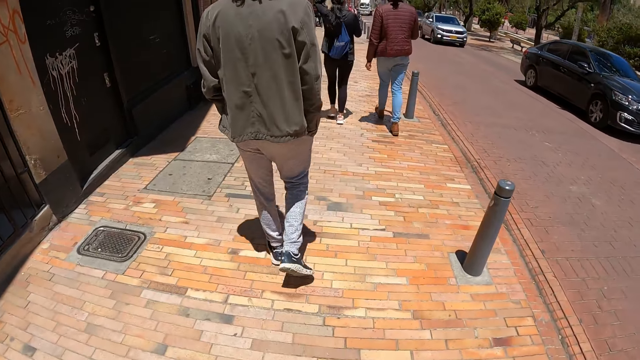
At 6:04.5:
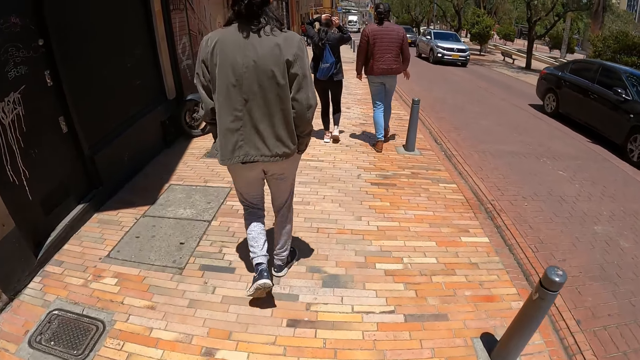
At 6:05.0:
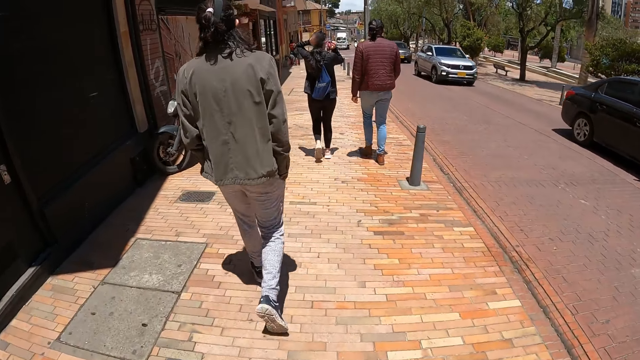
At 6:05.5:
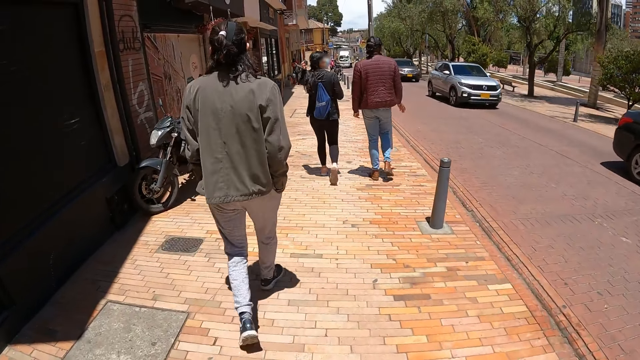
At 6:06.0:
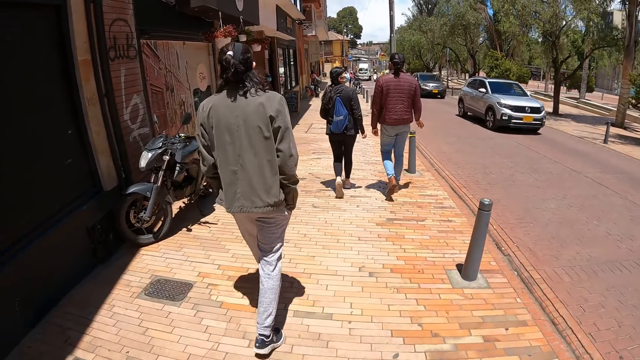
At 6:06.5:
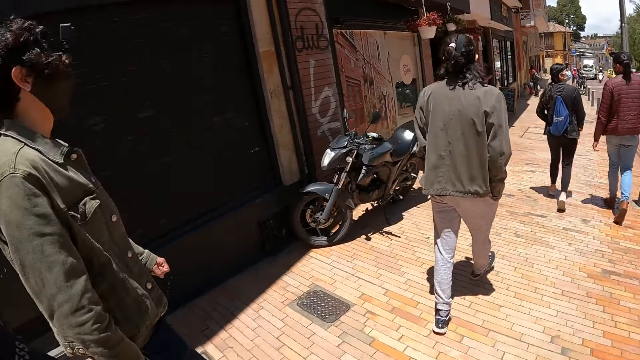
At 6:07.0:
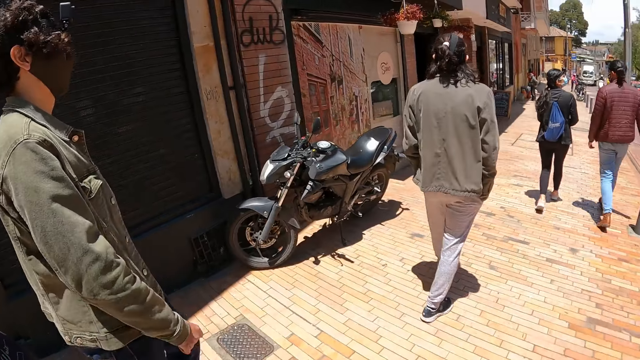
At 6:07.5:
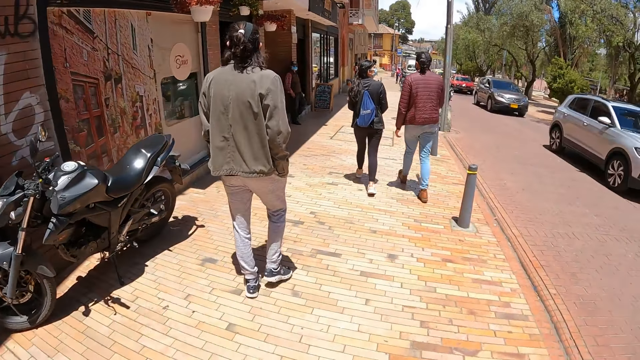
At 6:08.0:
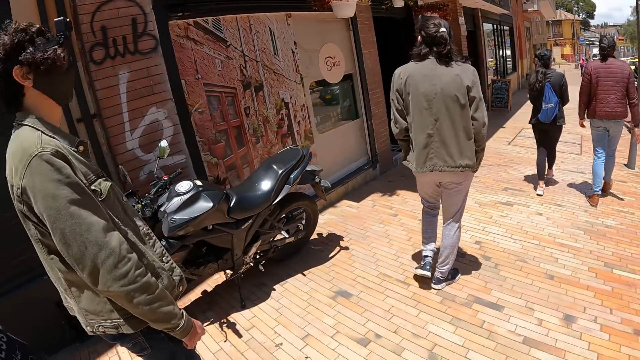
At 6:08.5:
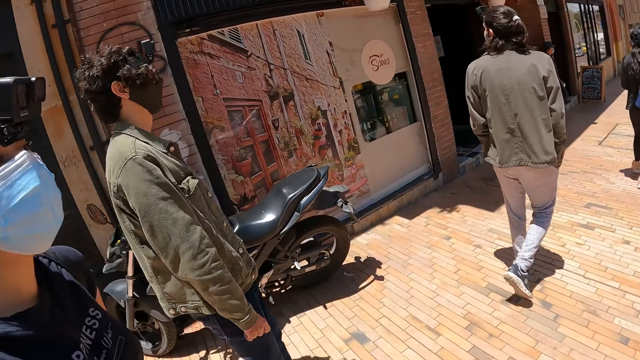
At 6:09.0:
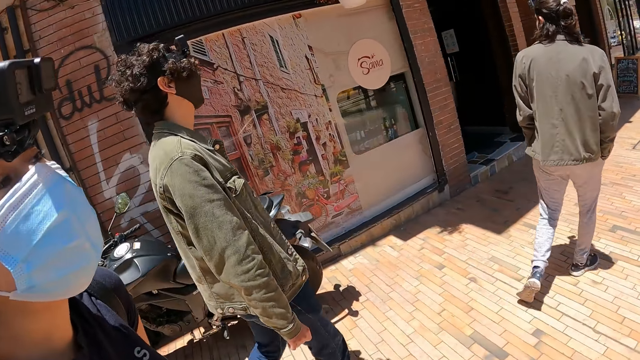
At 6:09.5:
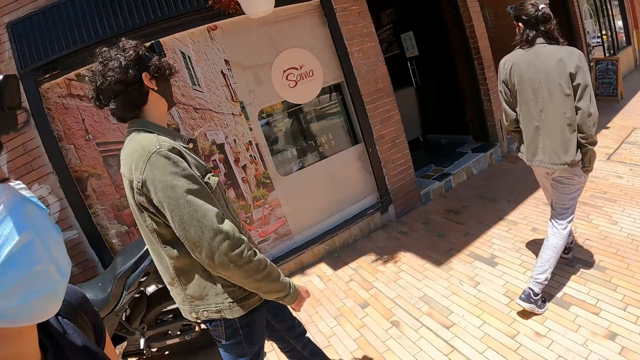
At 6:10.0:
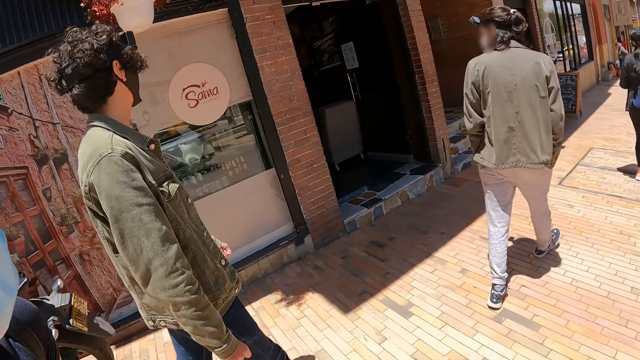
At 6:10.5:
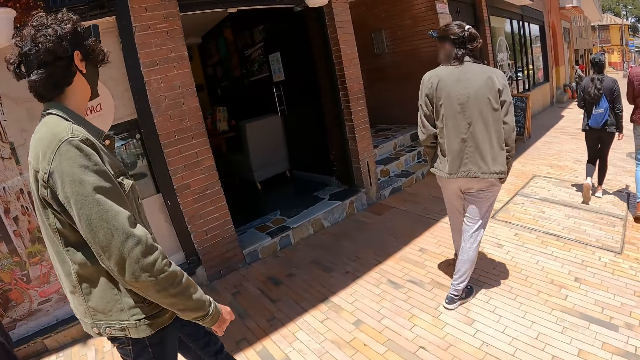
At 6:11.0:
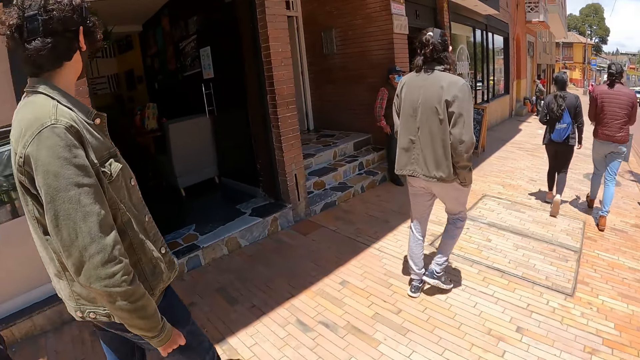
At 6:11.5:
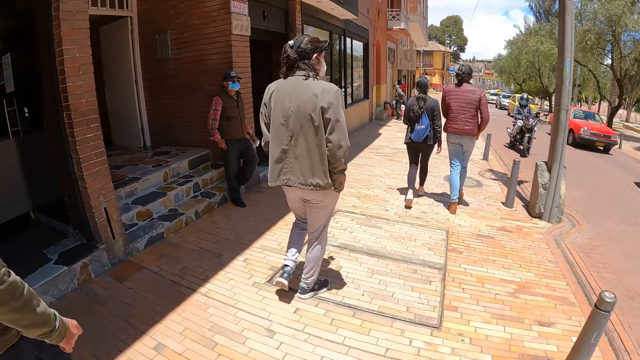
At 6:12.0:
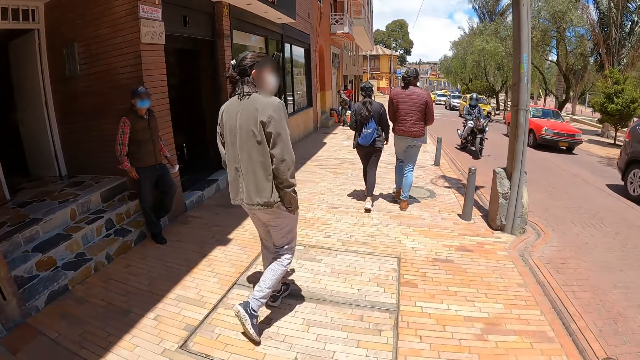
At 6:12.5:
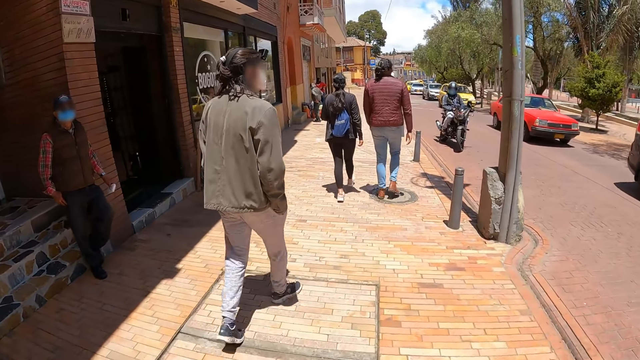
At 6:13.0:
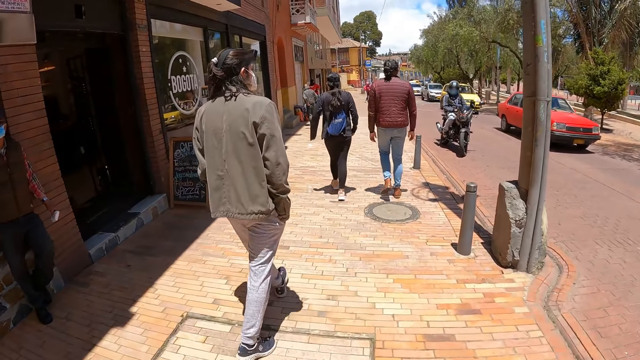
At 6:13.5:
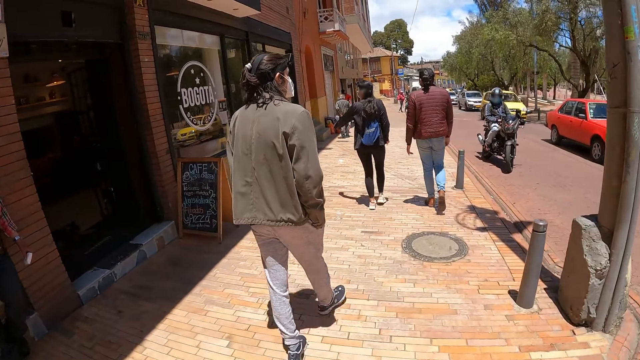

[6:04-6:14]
The camera wearer looks around.

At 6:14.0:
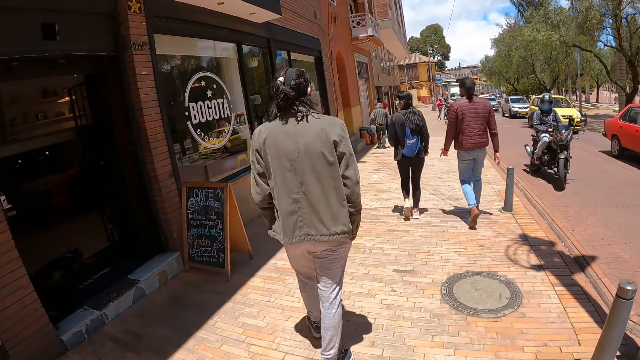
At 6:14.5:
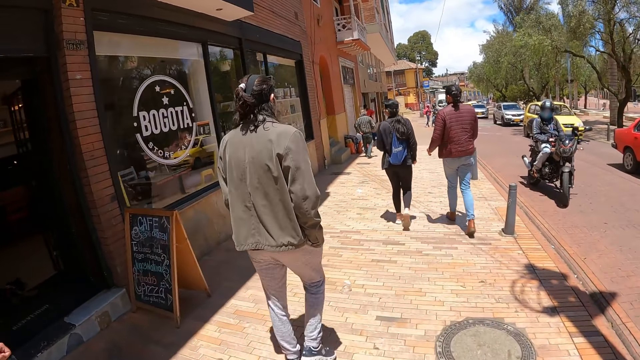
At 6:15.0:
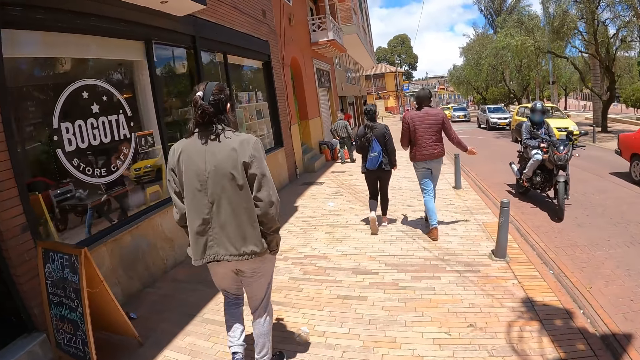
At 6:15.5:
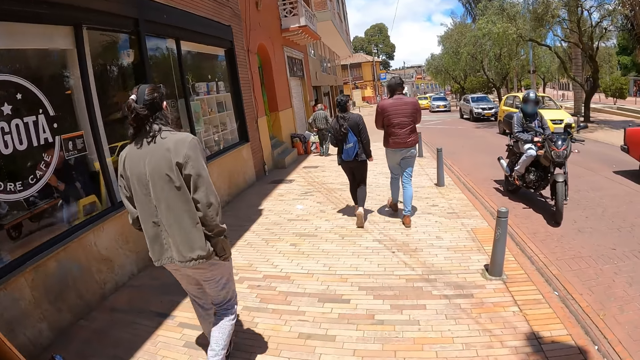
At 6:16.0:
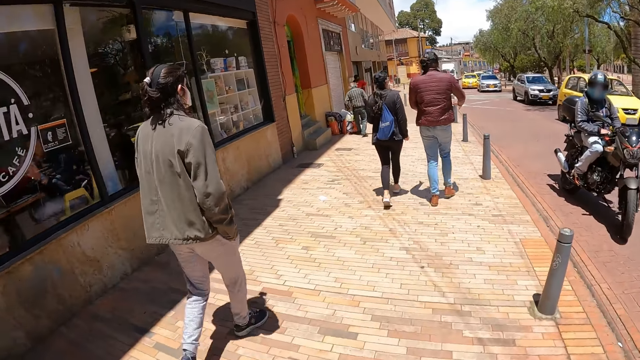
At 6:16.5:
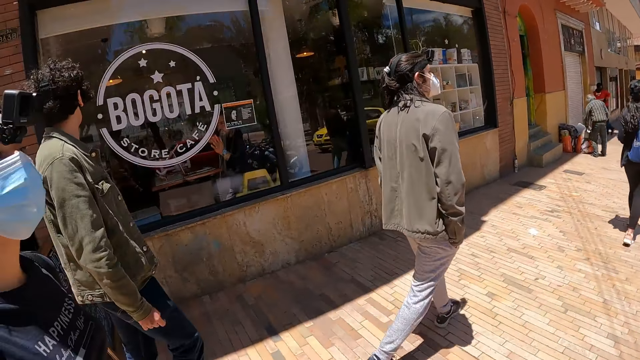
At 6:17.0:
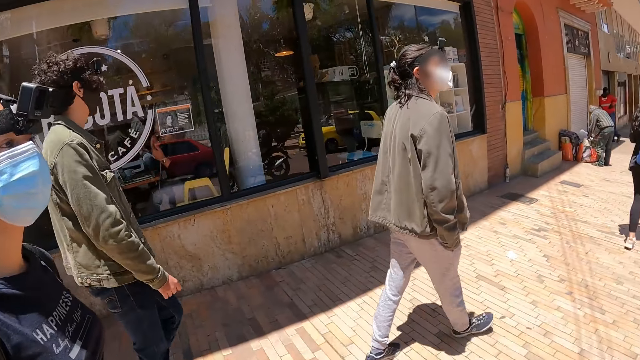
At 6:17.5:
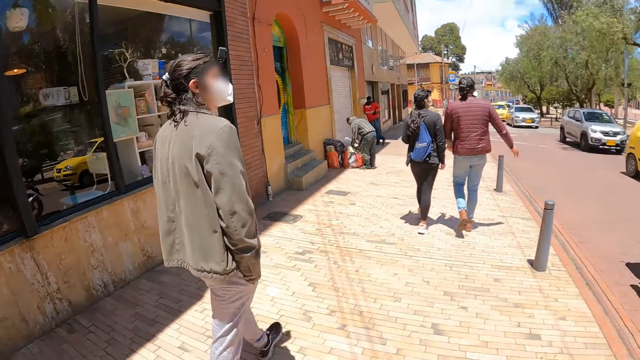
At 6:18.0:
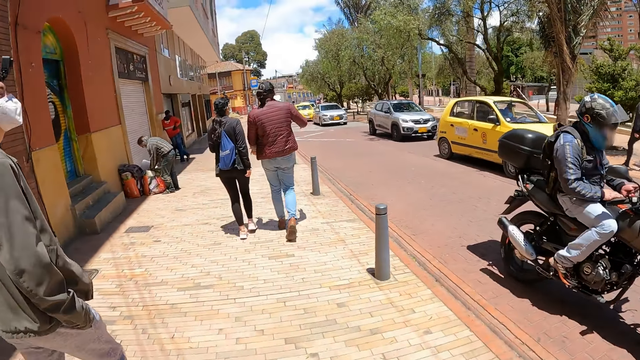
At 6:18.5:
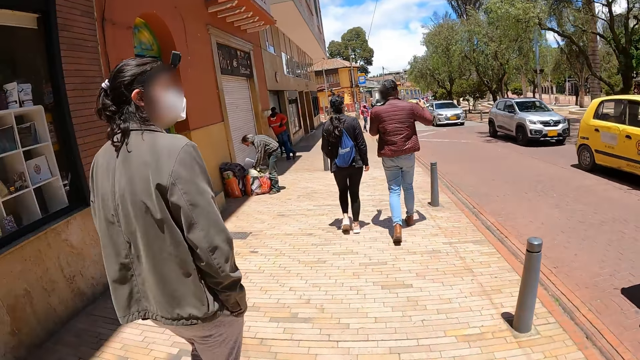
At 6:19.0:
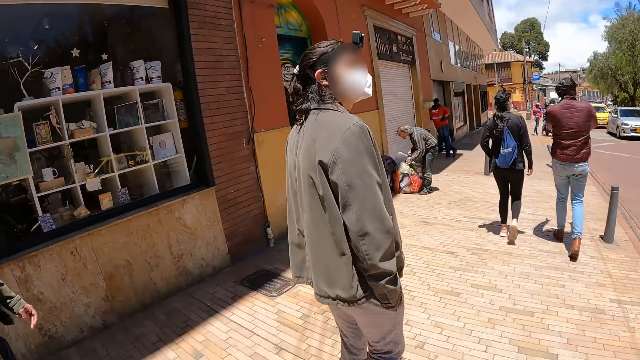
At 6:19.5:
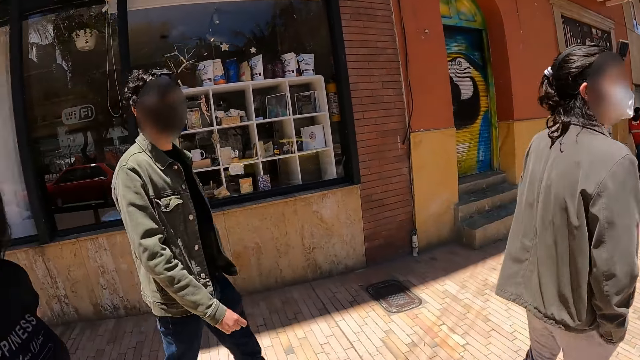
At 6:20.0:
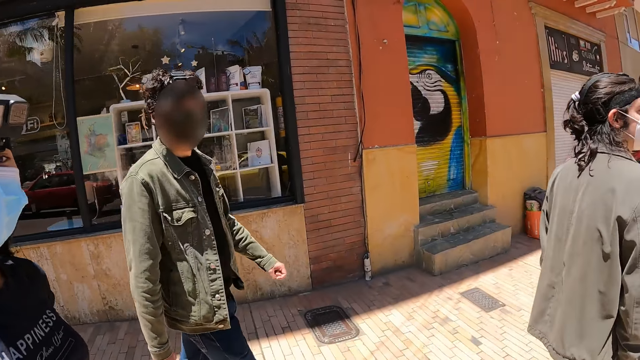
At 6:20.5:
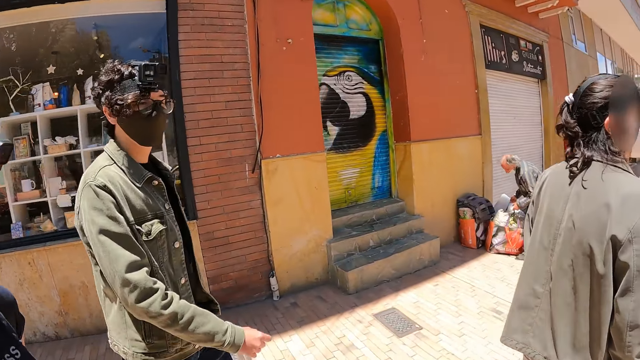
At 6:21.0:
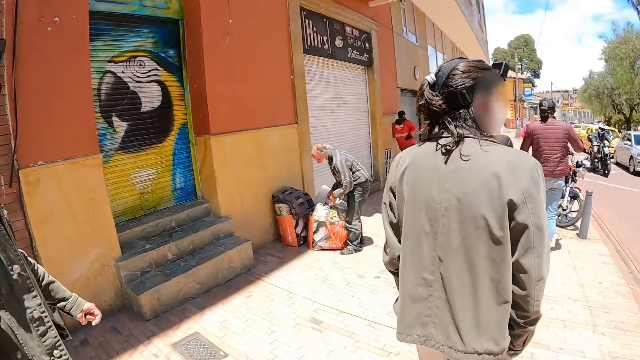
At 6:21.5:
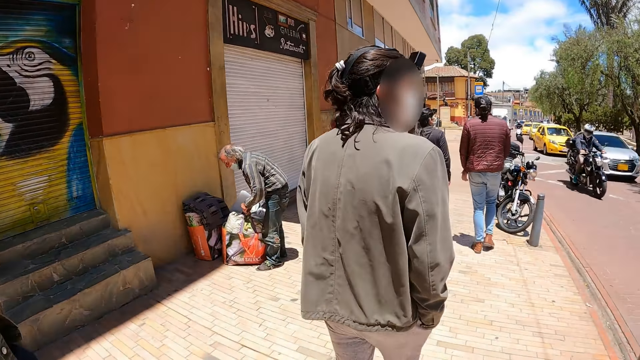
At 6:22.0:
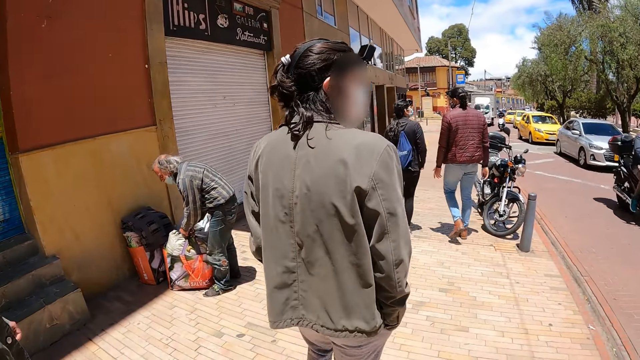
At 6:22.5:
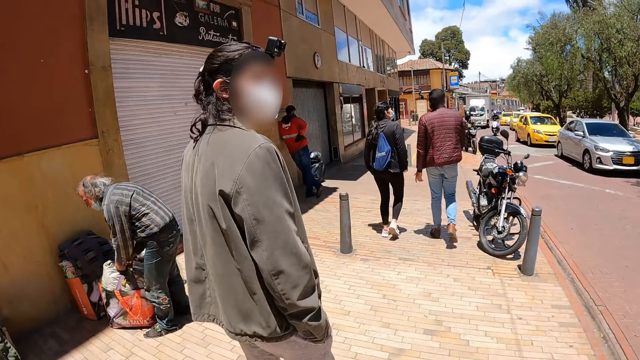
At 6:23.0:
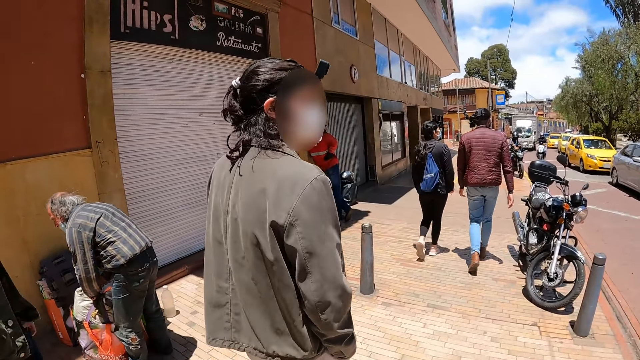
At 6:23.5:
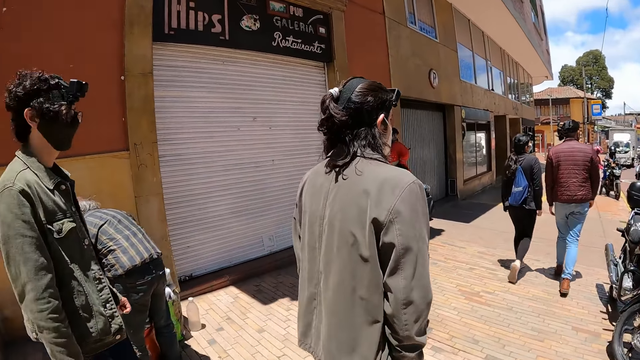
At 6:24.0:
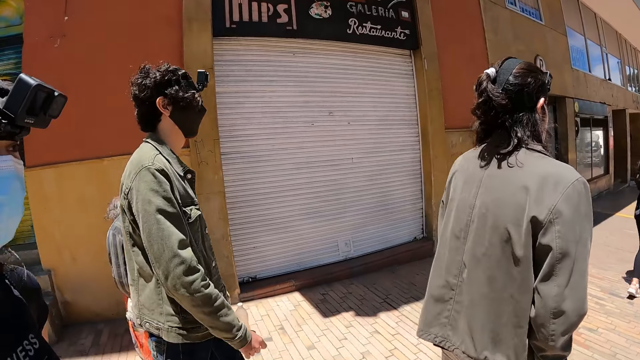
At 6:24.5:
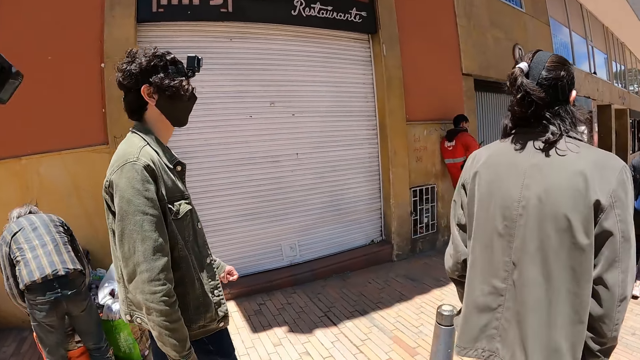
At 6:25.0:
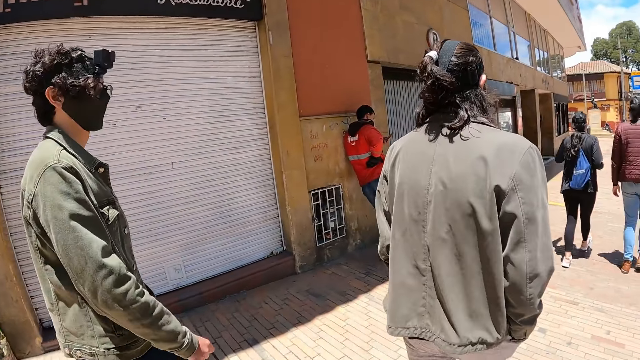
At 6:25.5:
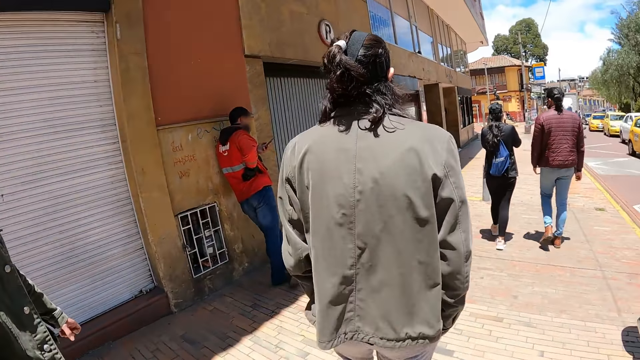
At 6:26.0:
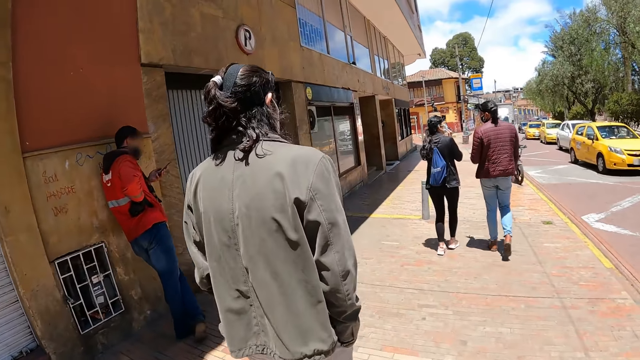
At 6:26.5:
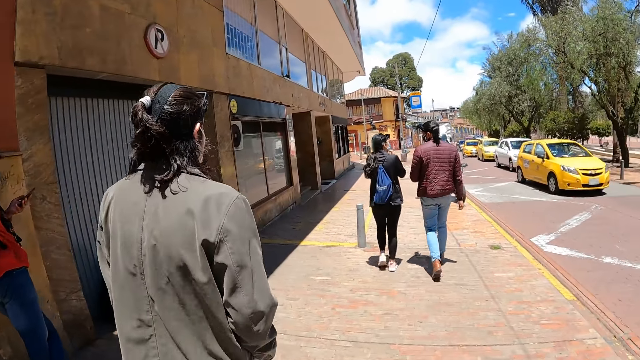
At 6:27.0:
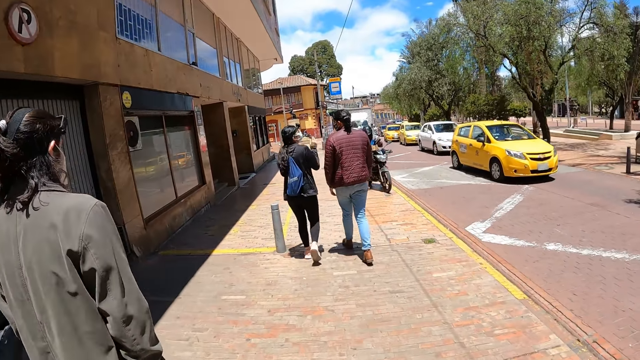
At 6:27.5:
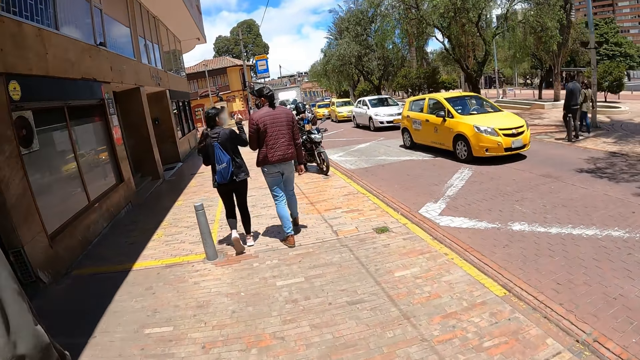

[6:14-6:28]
The camera wearer looks around. They look around again.
